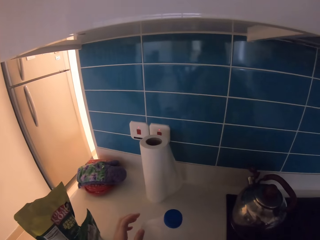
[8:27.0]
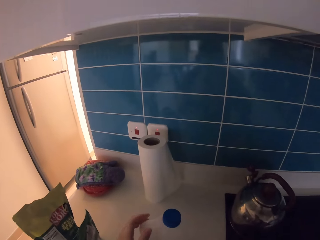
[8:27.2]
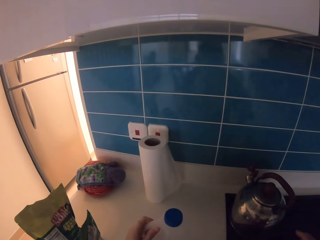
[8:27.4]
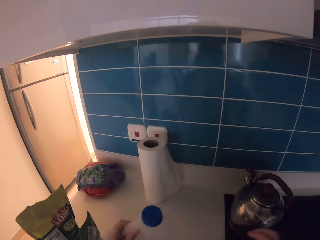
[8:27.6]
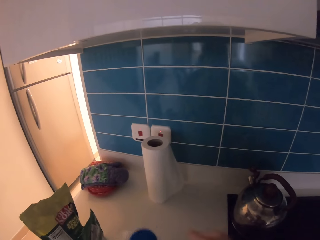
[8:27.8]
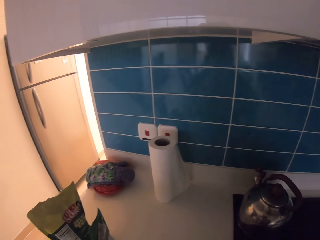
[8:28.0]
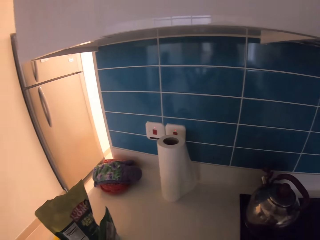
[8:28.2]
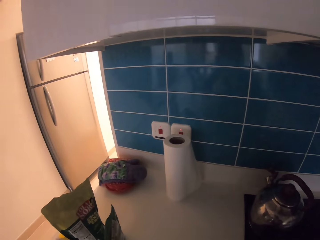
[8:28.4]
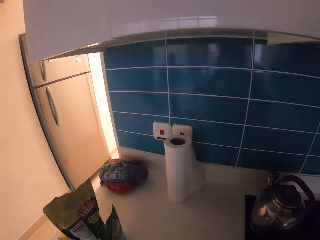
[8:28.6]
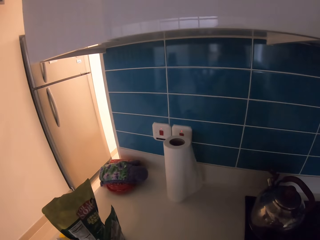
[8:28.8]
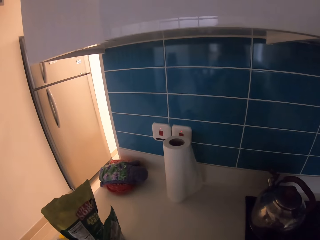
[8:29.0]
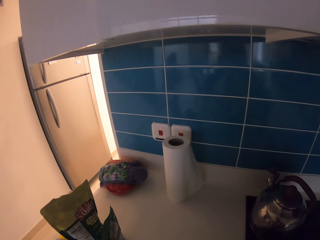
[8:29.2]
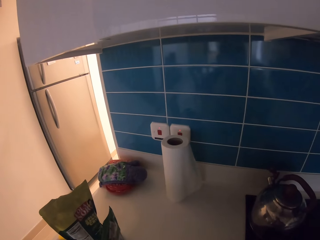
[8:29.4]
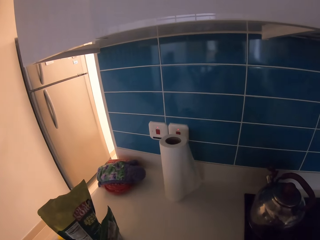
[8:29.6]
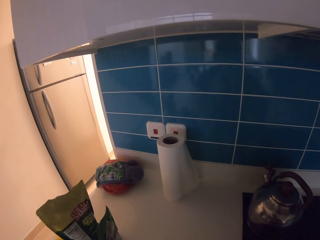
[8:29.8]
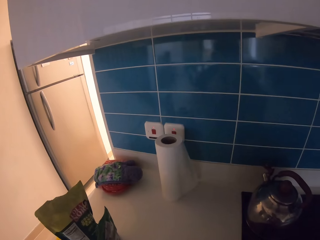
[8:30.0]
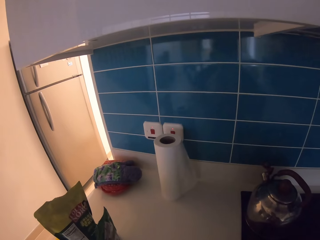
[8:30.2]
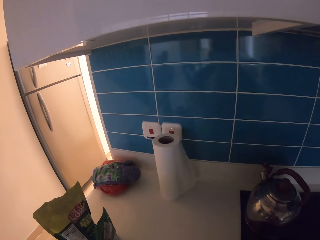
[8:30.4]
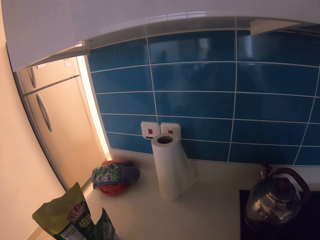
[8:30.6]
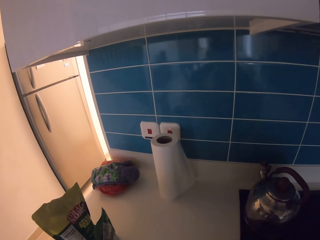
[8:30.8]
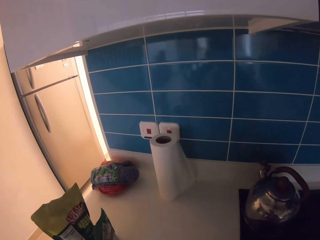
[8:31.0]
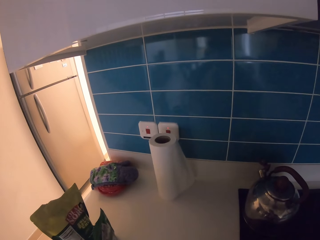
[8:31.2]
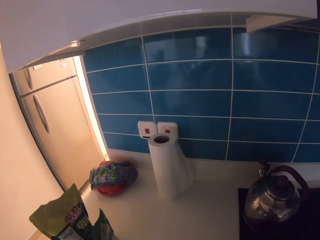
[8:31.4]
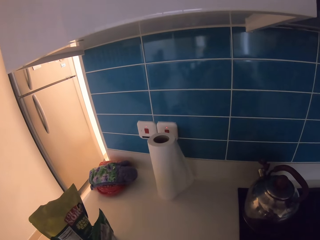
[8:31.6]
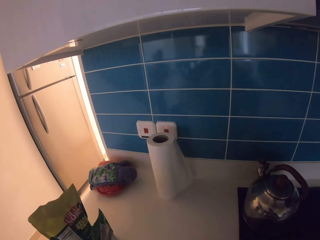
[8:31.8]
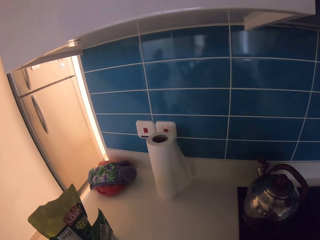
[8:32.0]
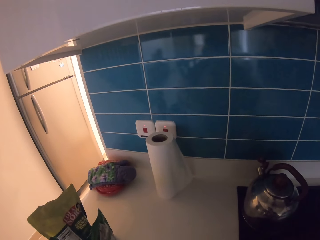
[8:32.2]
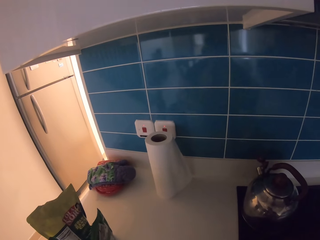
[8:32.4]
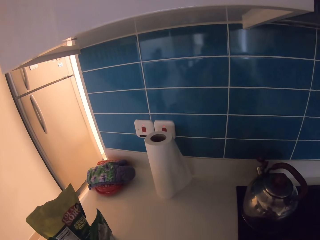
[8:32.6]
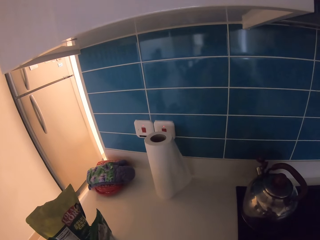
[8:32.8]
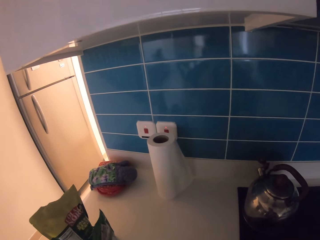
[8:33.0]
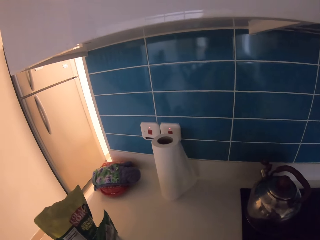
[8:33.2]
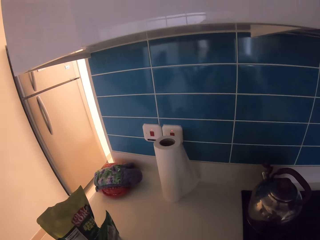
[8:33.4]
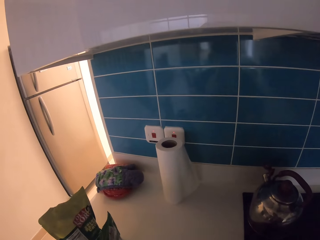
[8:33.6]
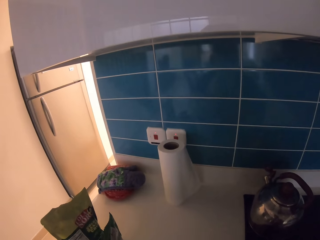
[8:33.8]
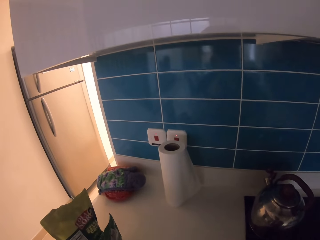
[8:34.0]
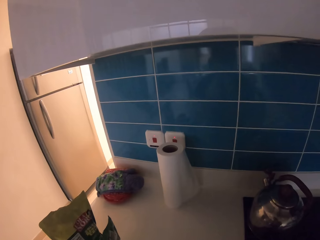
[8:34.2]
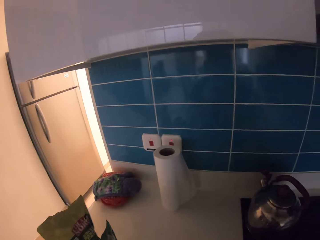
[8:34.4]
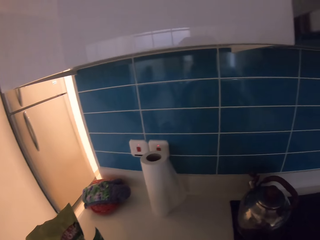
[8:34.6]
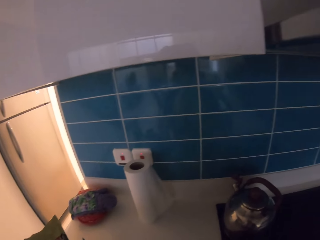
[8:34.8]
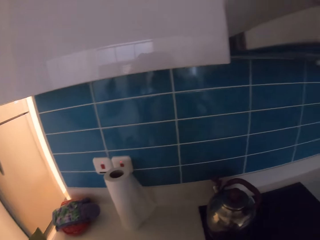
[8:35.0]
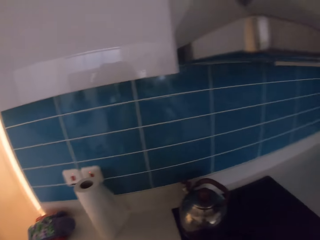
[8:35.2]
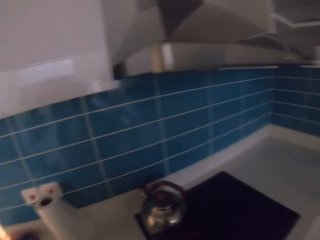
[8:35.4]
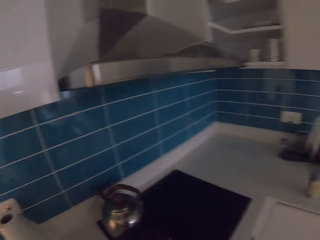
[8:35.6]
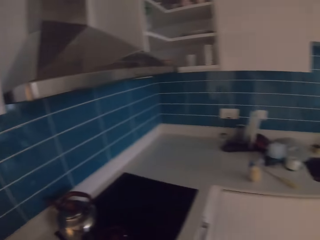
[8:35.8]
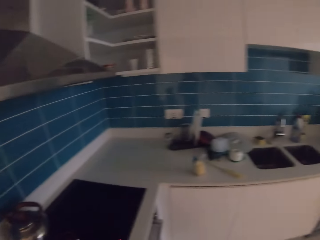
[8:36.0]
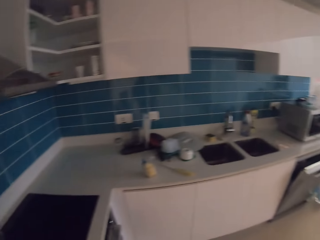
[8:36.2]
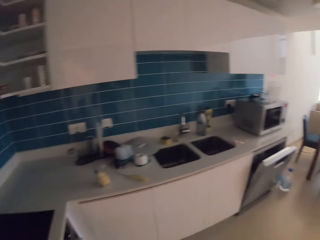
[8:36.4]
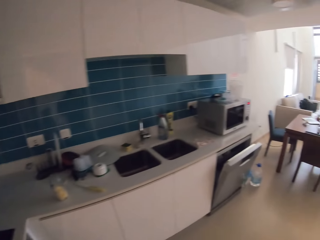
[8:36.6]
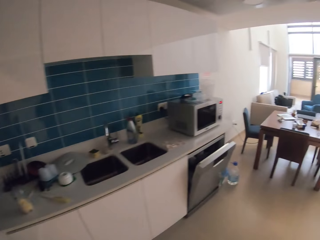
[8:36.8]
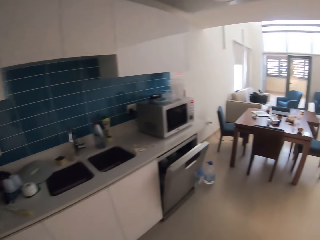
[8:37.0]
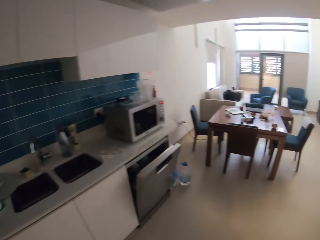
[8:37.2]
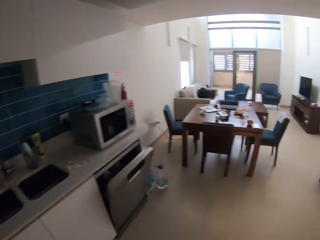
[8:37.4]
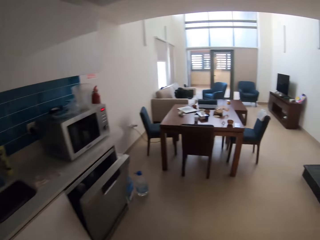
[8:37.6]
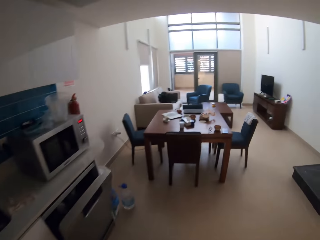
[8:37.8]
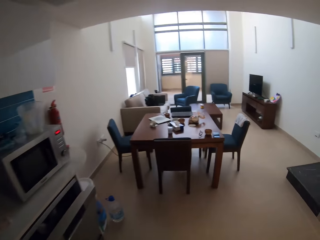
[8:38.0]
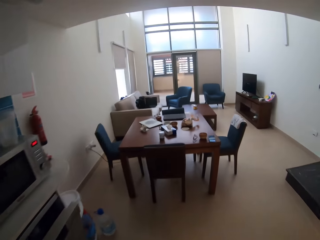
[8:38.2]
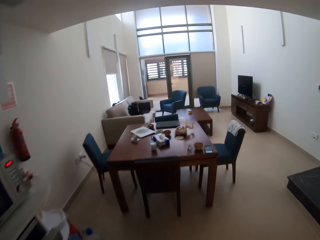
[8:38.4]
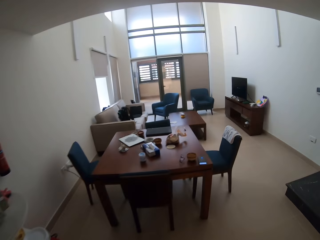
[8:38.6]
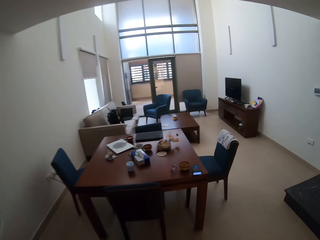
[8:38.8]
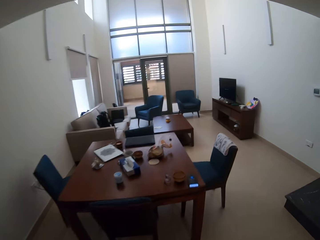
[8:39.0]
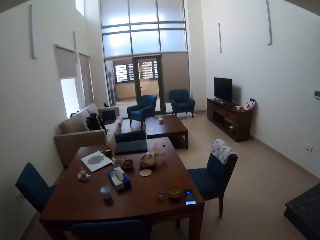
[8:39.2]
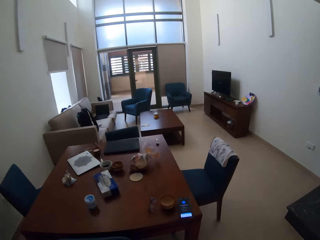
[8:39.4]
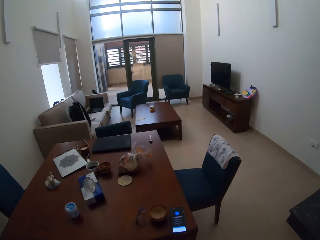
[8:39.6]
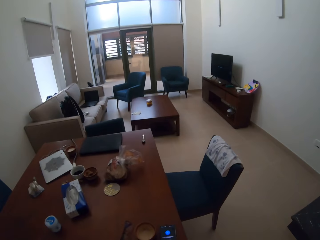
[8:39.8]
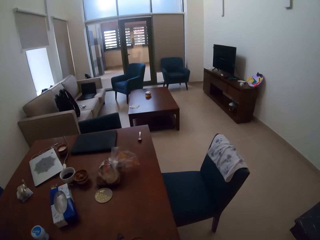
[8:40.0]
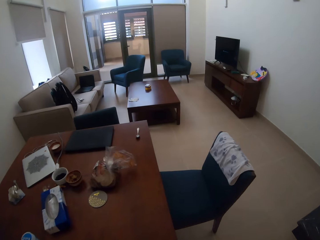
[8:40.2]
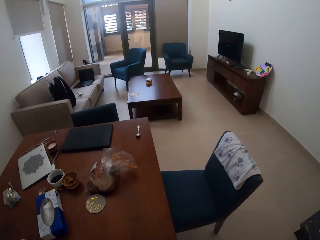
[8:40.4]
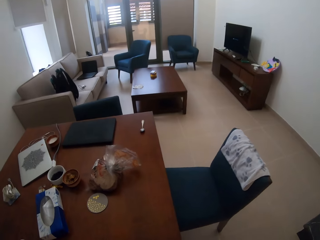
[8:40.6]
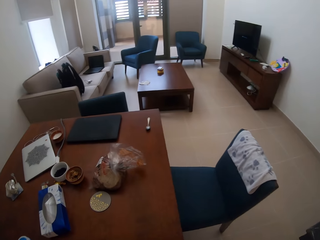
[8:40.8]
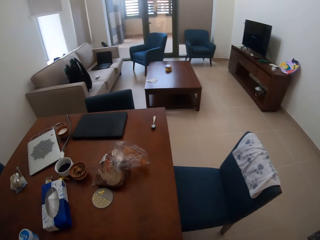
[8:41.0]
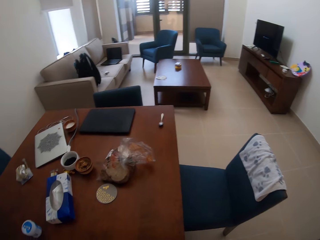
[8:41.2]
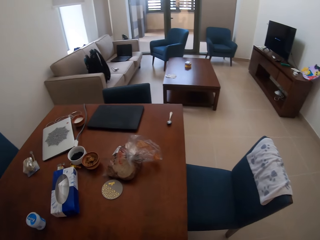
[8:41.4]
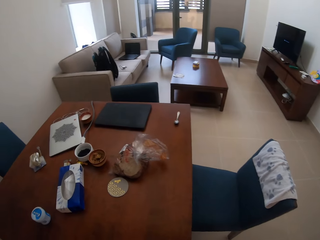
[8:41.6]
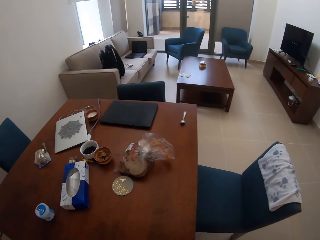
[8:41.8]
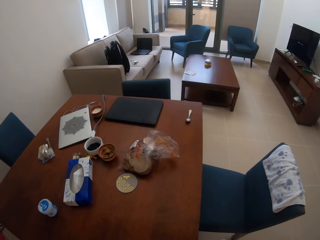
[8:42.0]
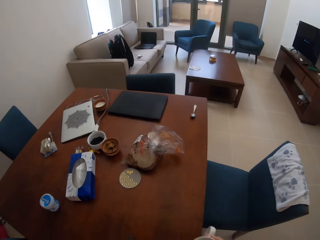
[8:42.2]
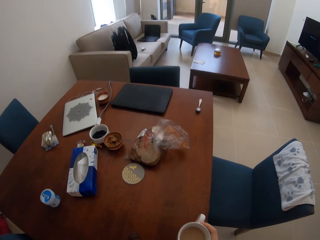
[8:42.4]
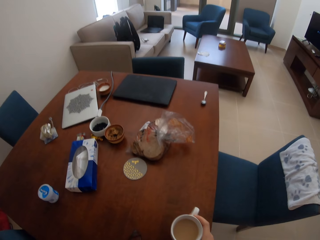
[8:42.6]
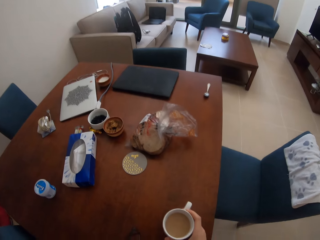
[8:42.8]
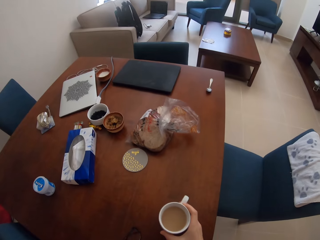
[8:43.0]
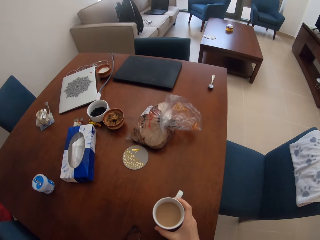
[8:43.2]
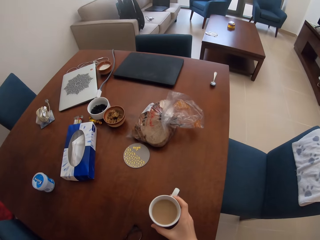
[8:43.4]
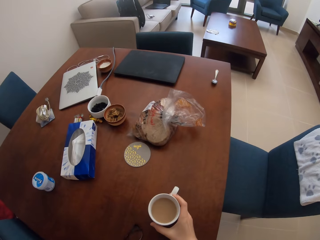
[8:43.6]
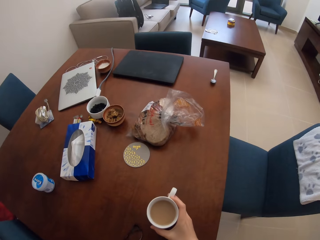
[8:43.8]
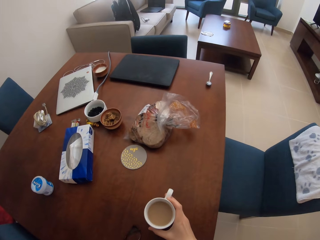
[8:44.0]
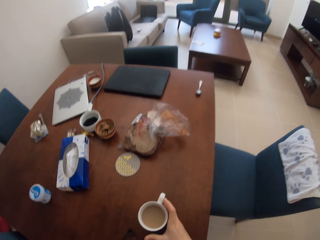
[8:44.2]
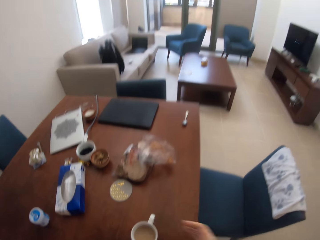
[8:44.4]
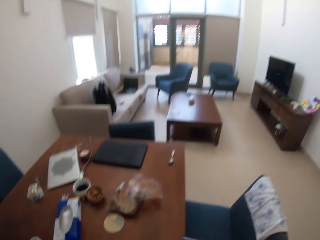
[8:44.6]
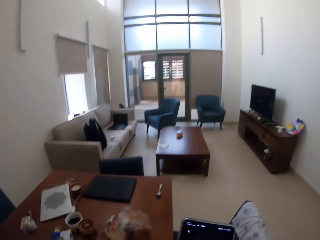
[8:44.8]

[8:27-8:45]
The camera wearer puts the cup on the counter. They take the bottle from the counter. They move around. They put the bottle on the counter. They walk to the dining table. They stand at the dining table. They put the cup on the table.

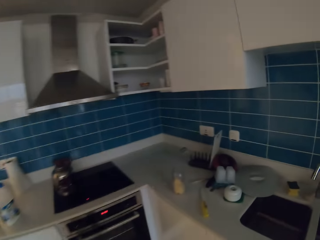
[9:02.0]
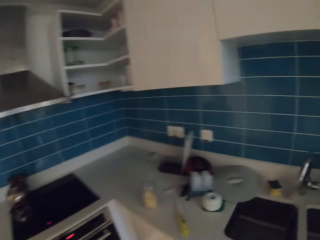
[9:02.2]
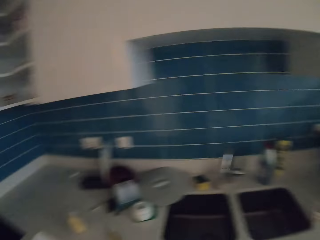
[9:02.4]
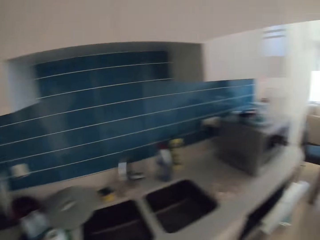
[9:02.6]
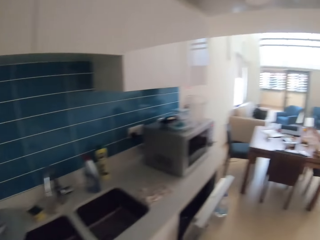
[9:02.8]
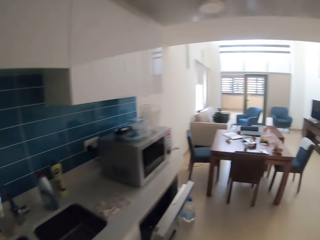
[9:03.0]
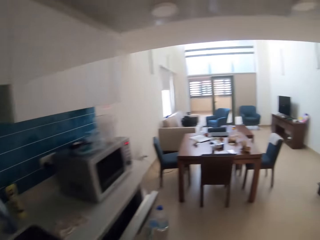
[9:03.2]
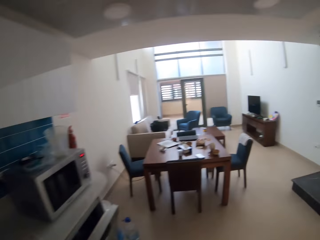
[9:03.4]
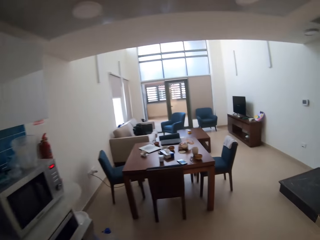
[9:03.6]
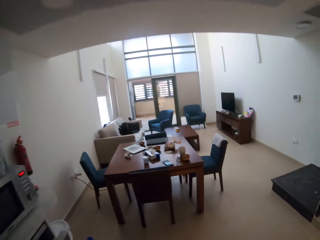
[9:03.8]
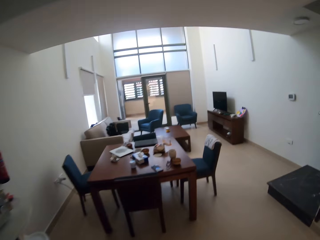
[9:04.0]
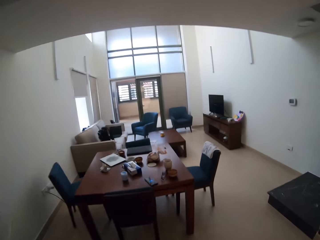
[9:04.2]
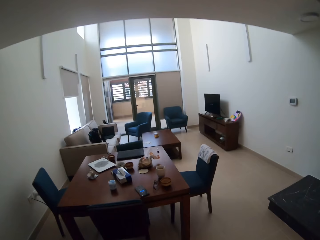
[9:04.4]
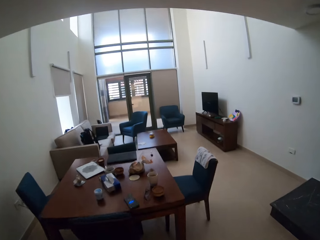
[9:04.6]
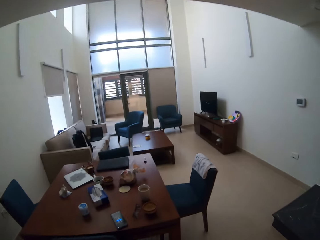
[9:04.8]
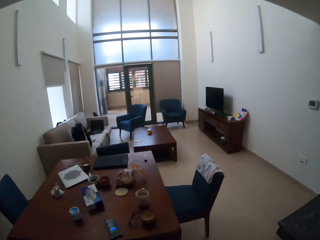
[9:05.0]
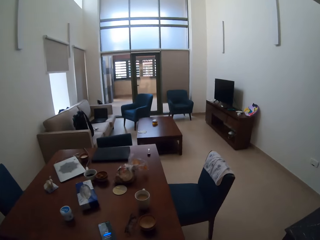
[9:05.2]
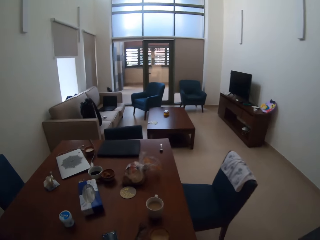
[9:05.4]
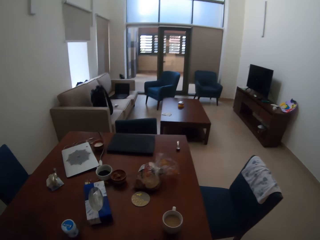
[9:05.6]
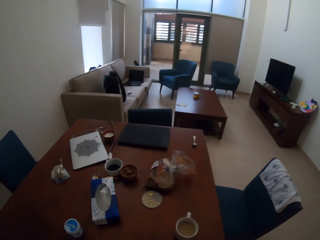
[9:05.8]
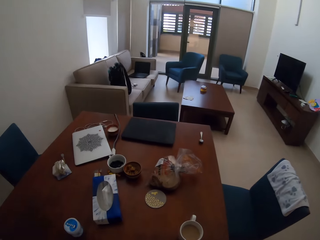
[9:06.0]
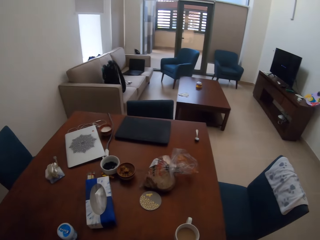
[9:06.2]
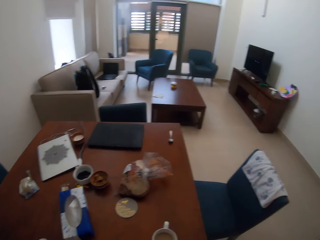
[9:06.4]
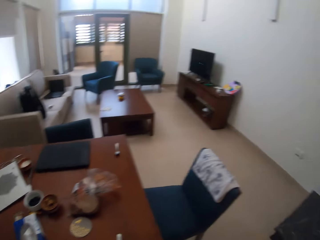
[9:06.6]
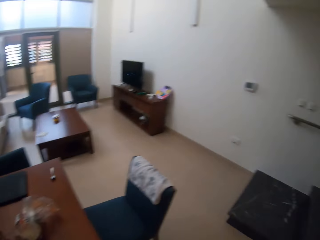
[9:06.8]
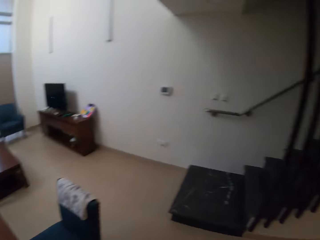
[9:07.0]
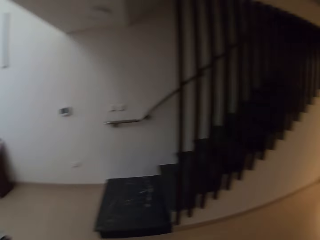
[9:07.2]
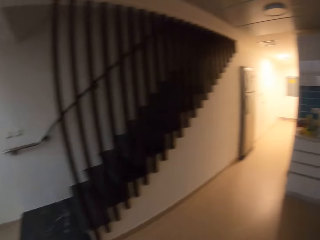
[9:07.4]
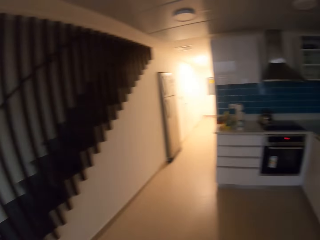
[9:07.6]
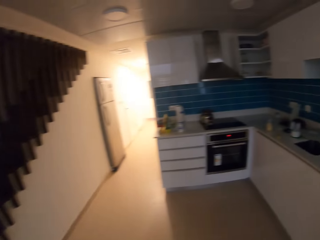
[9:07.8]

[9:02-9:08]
The camera wearer walks back to the dining table.
